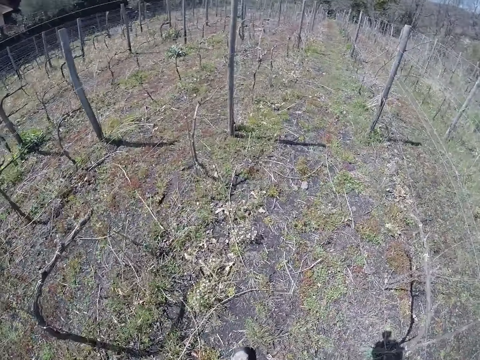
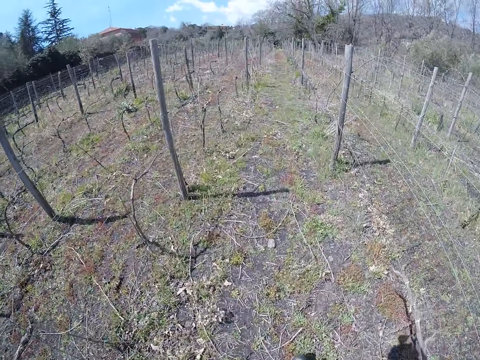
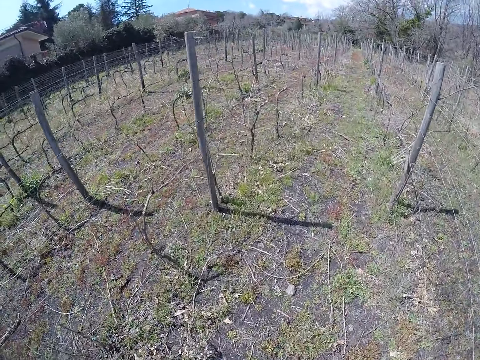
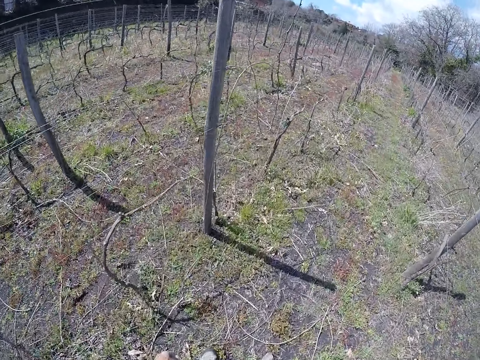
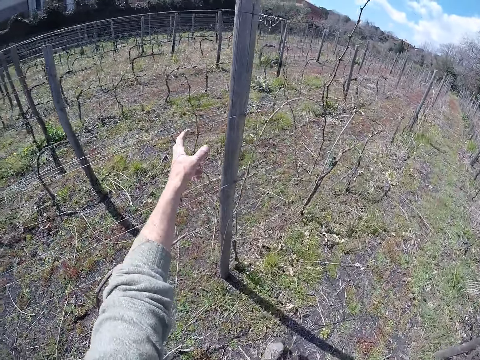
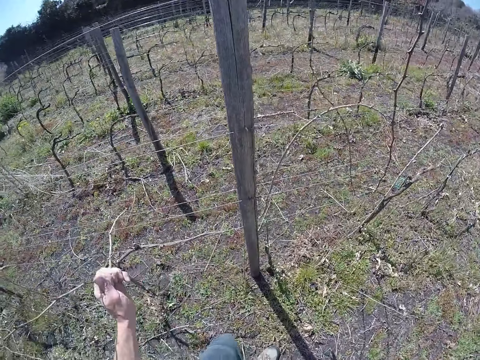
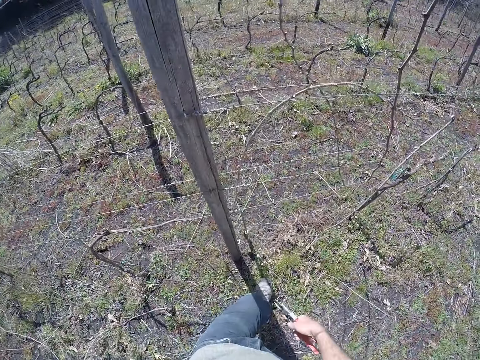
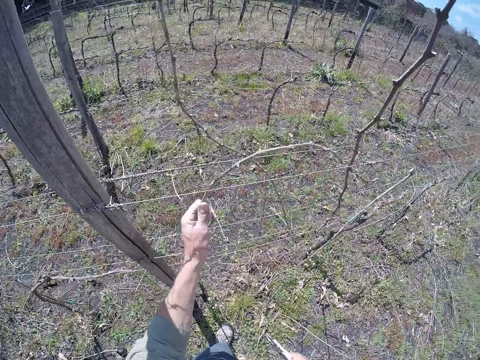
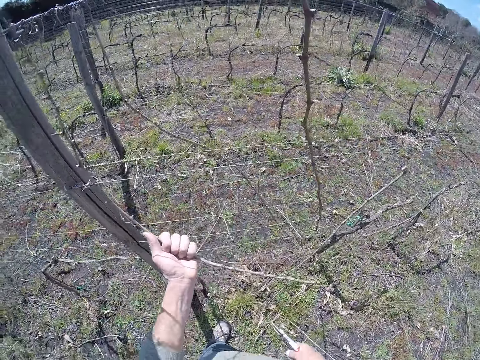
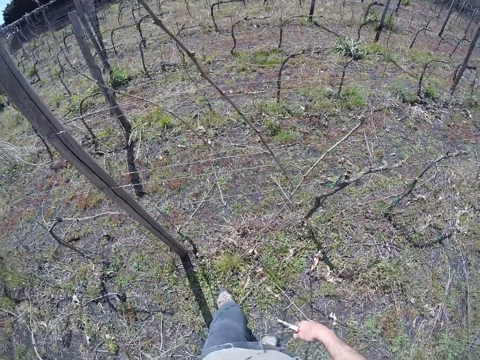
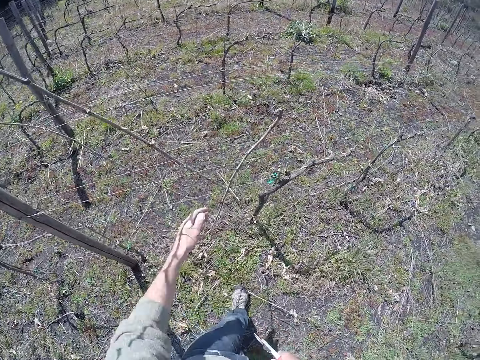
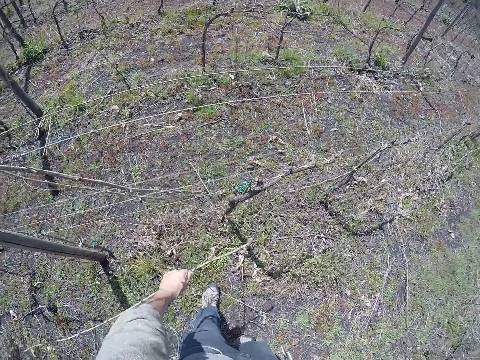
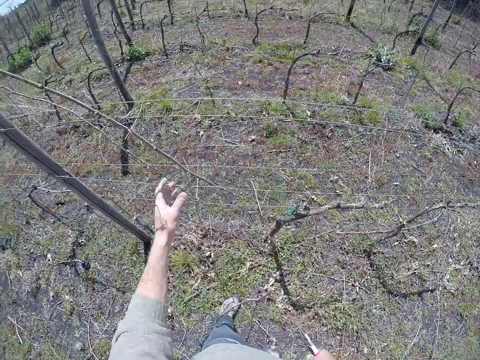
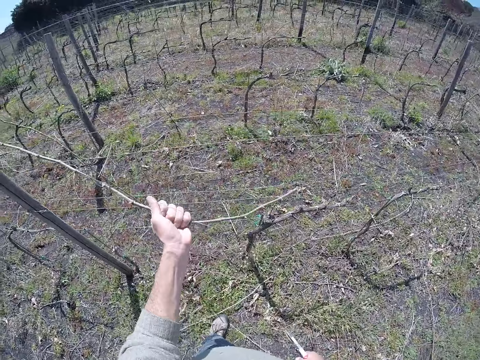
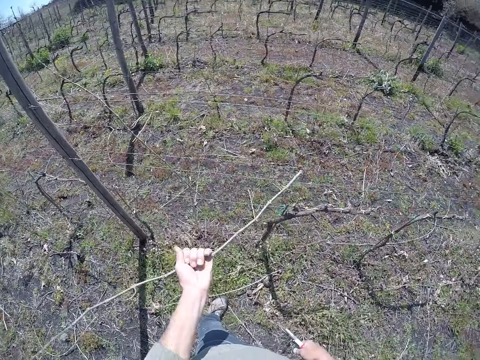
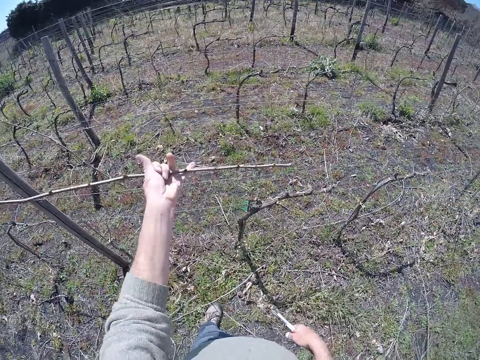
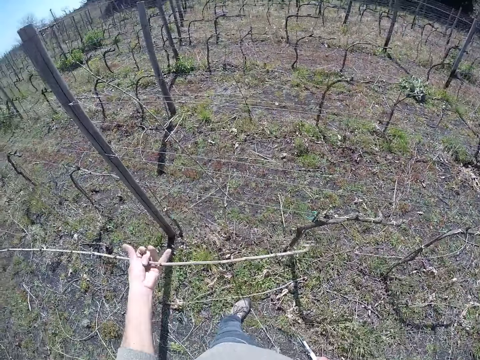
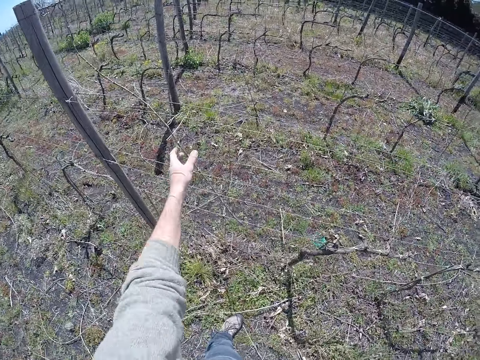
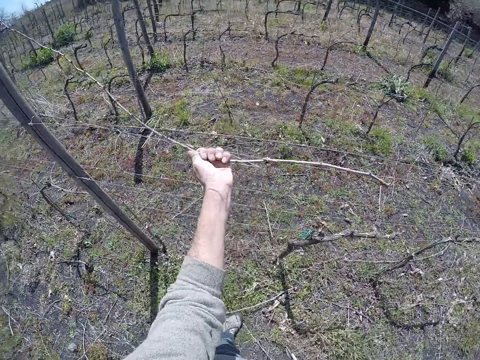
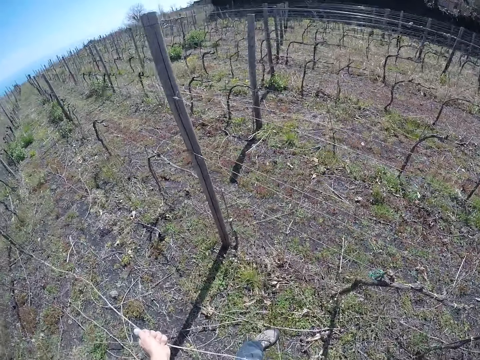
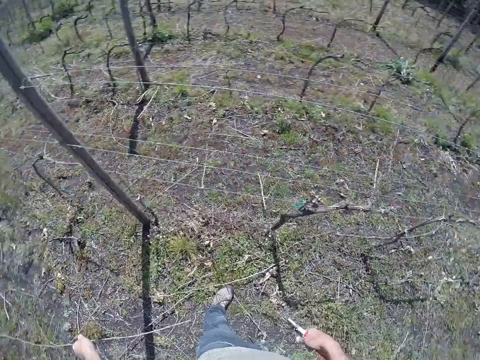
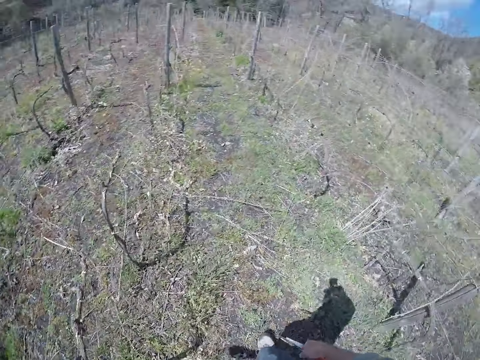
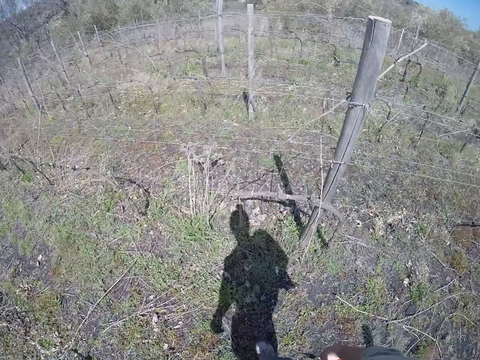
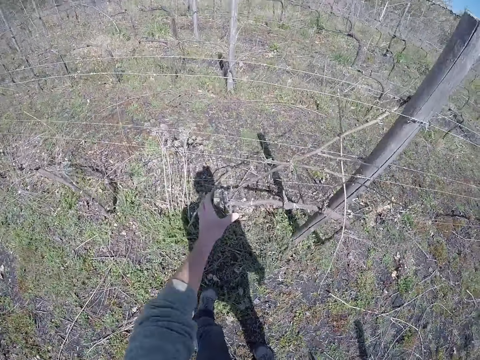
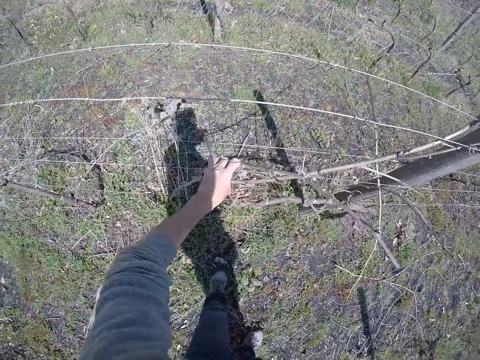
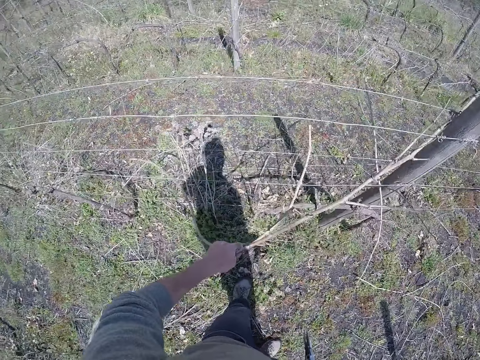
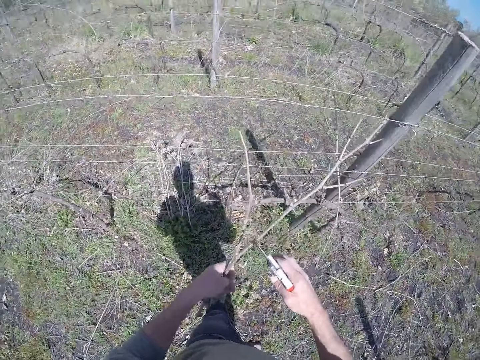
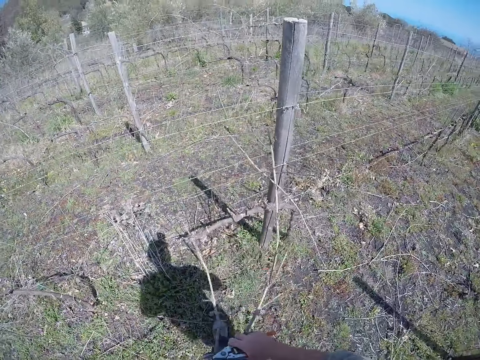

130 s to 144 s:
The camera wearer walks around. He removes a dry stem from the barbed wire fence with his left hand. He puts a piece of wood on the ground. He removes a piece of wood from the fence. He drops the dry stem in his left hand on the ground. He drags a dry stem from the barbed wire fence with his left hand. He drops the dry stem in his left hand on the ground. He drags a dry stem from the barbed wire fence with his left hand. He drops the dry stem in his left hand on the ground. He walks around. He drags some dry stems from the barbed wire fence with his left hand. He cuts a piece of wood using the pruner.

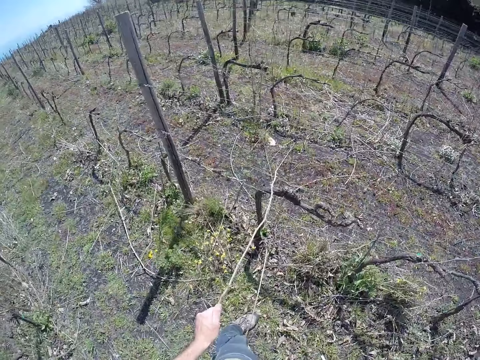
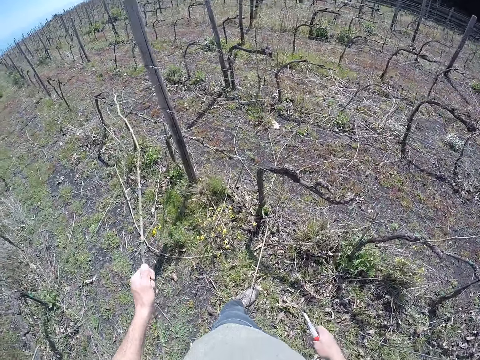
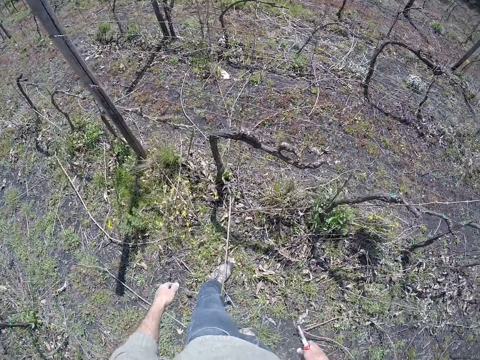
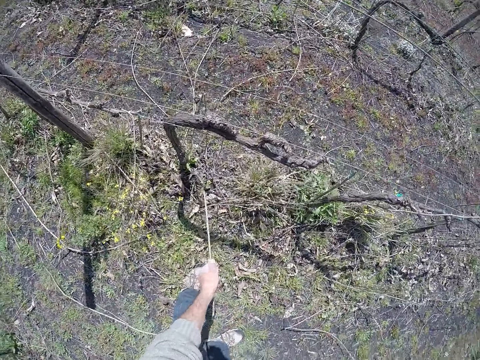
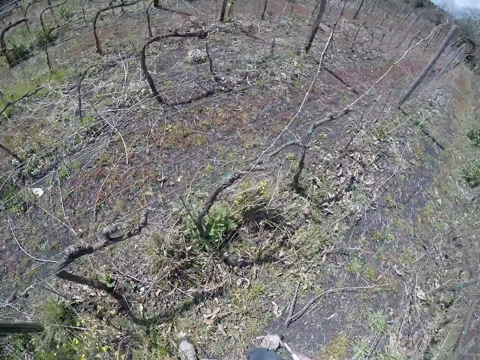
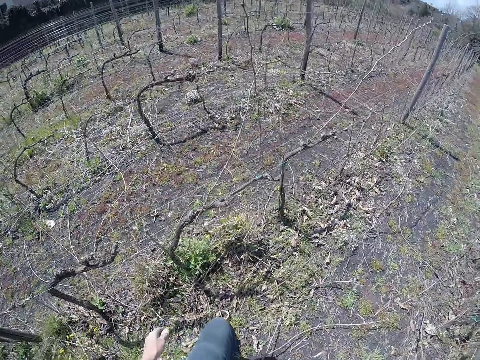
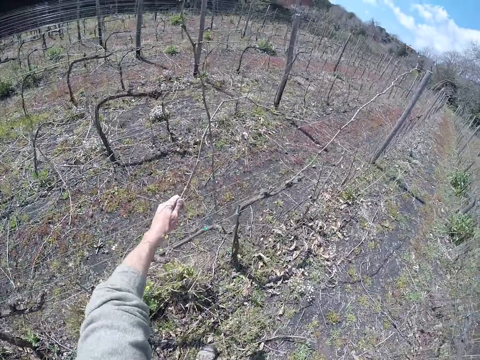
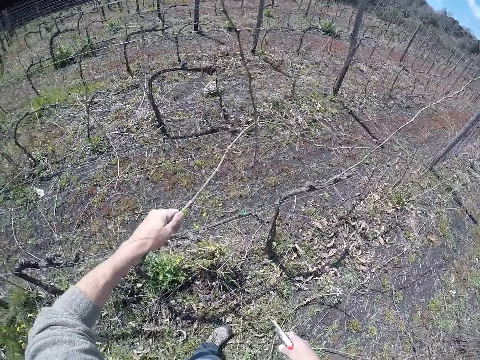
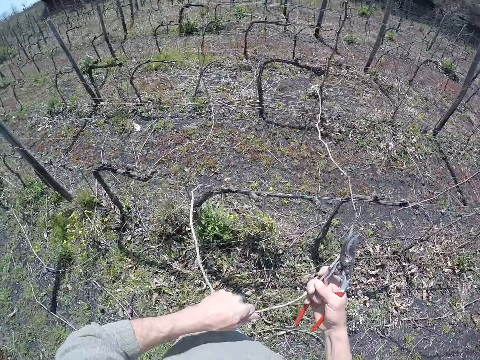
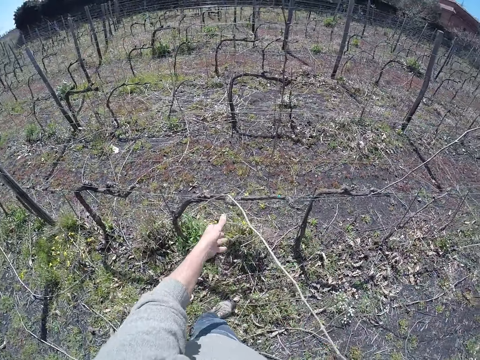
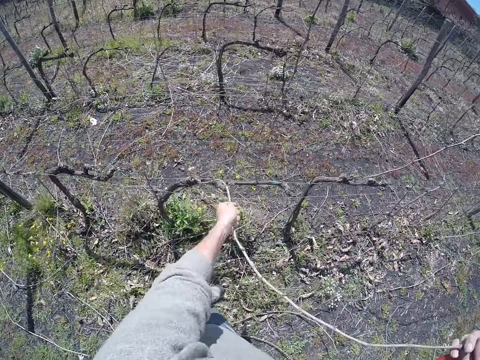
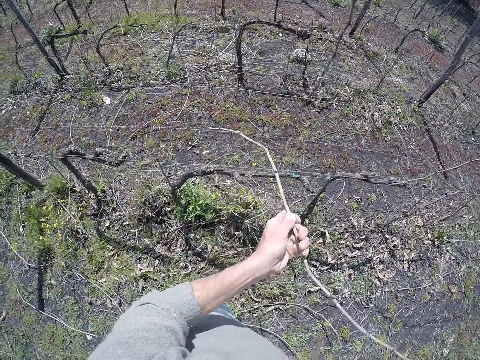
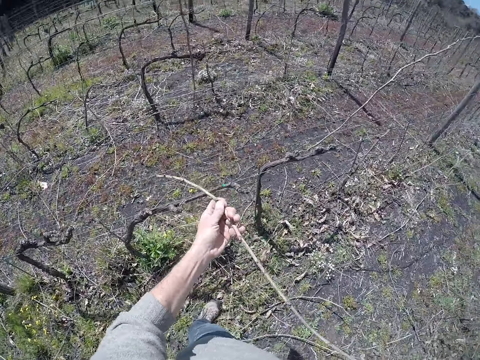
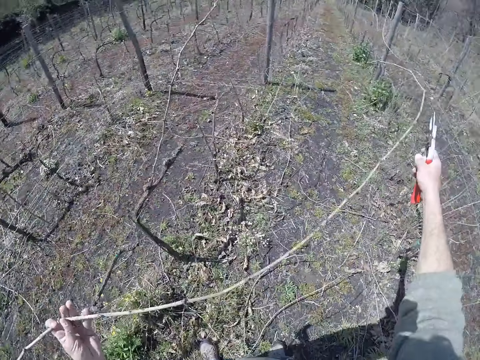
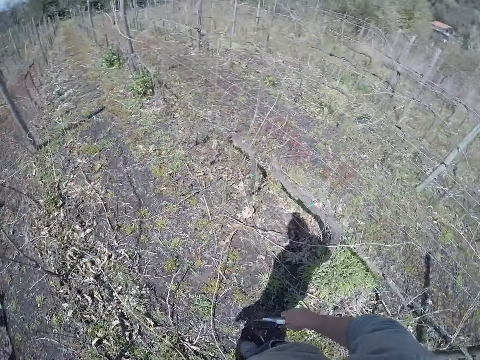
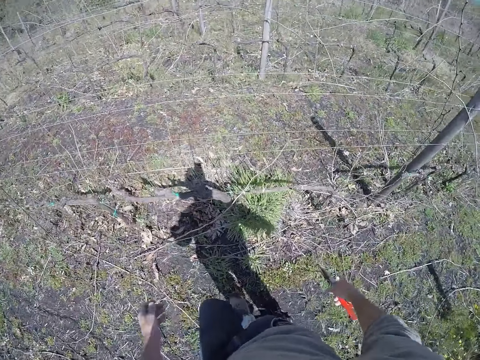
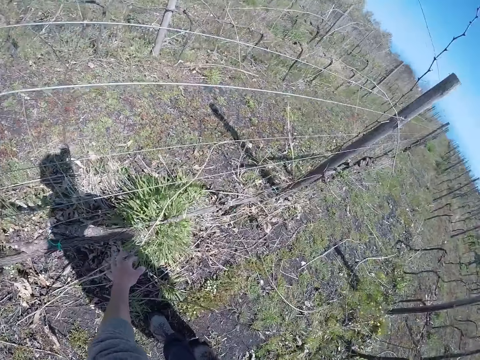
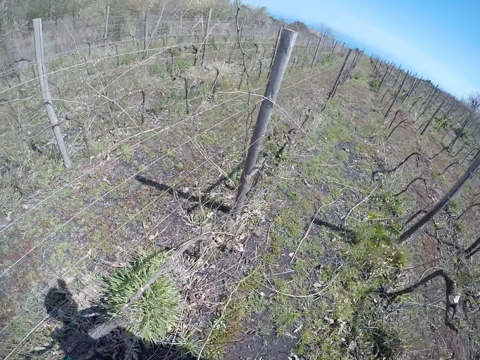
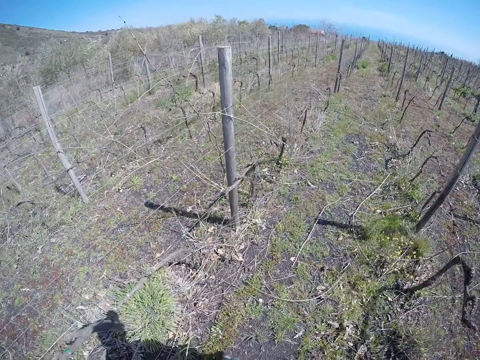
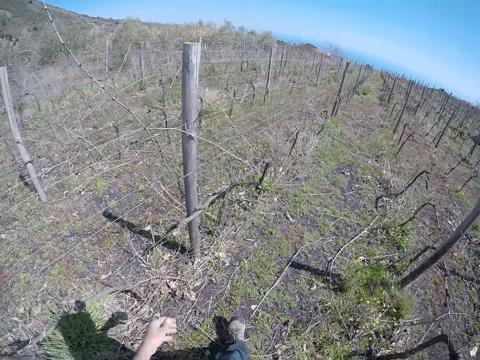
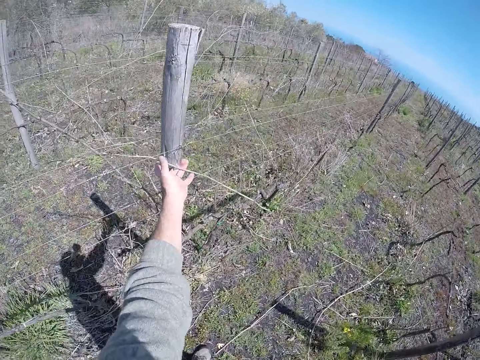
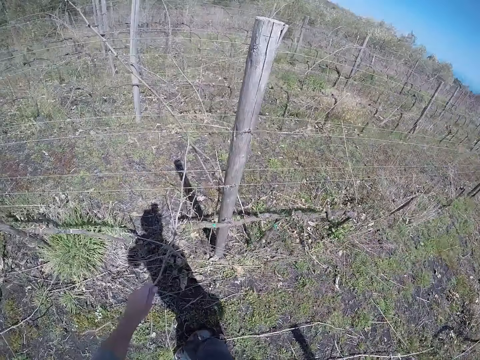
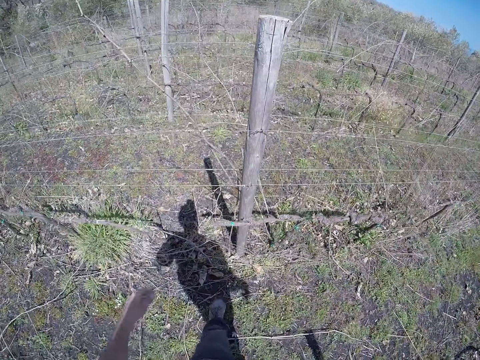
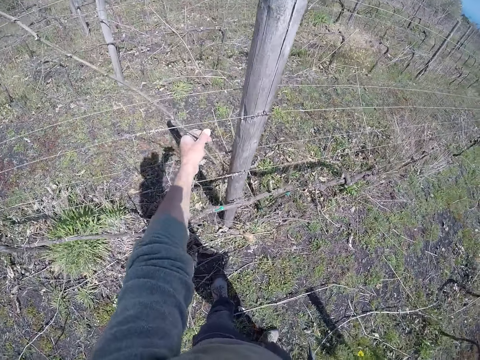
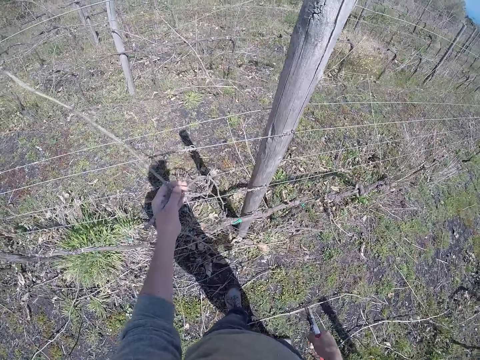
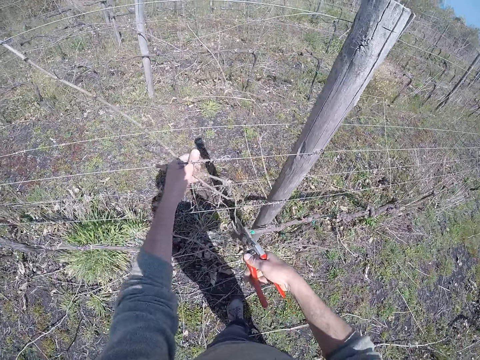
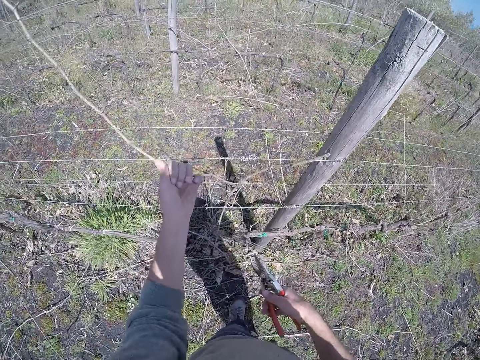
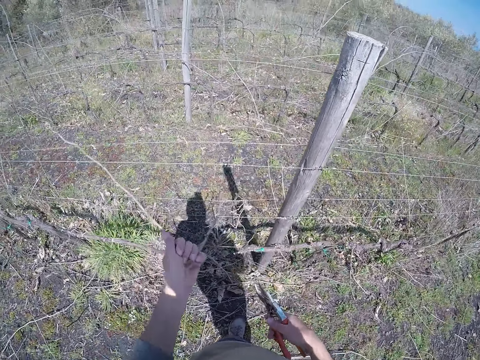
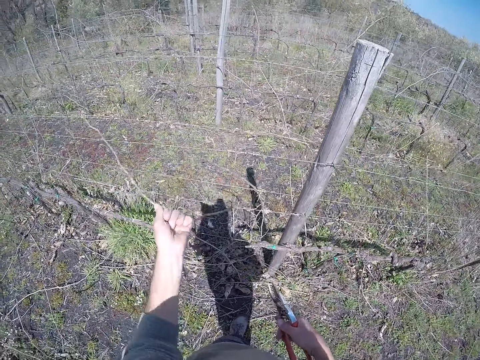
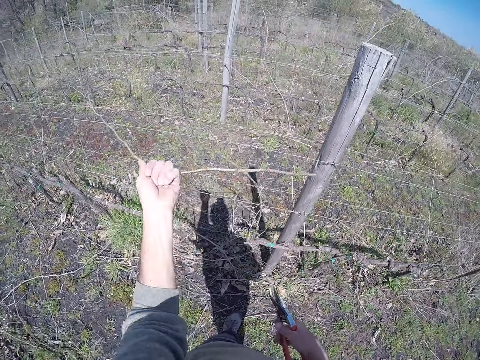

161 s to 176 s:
The camera wearer drops the dry stem in his left hand on the ground. He removes a dry stem from the barbed wire fence with his left hand. He drags the dry stem from the barbed wire fence with both hands. He drops the dry stem in both hands on the ground. He walks around. He stretches his left hand towards a dry stem on the ground. He removes a dry stem from the barbed wire fence with his left hand. He puts a piece of wood on the ground. He removes a piece of wood from the fence. He cuts a piece of wood using the pruner.
